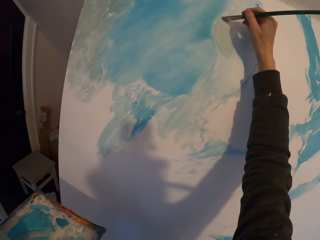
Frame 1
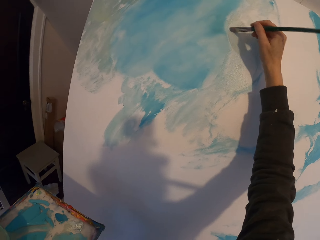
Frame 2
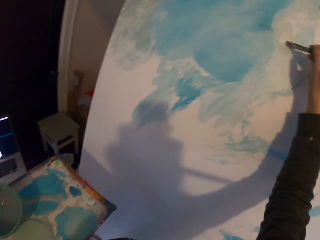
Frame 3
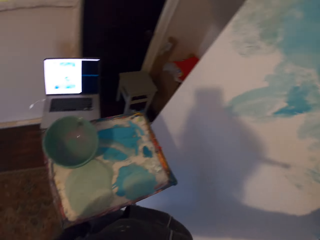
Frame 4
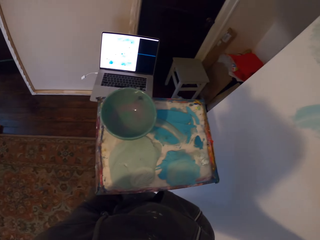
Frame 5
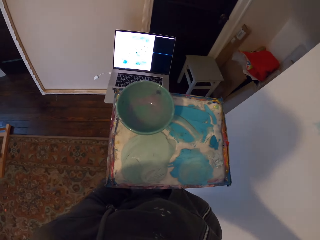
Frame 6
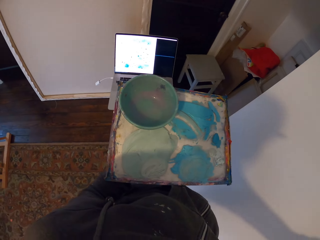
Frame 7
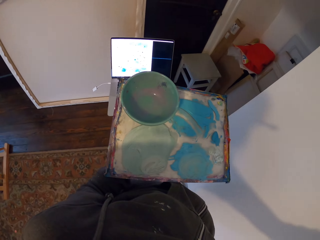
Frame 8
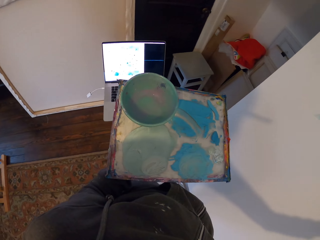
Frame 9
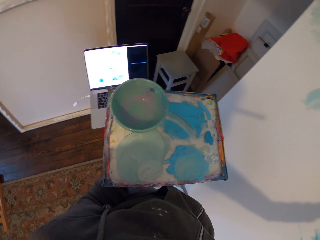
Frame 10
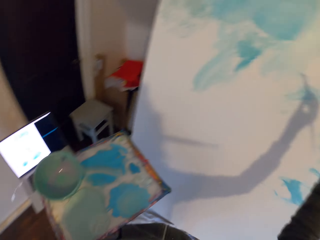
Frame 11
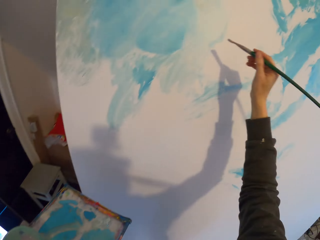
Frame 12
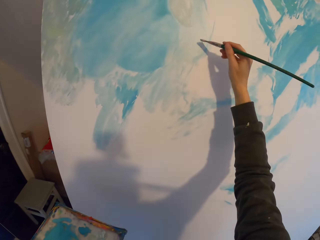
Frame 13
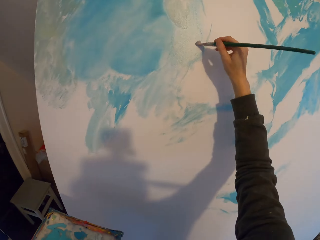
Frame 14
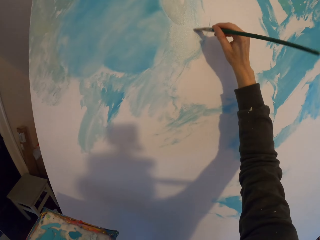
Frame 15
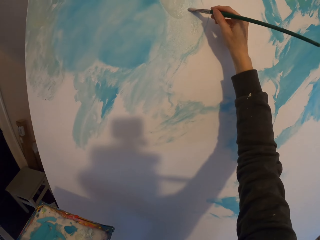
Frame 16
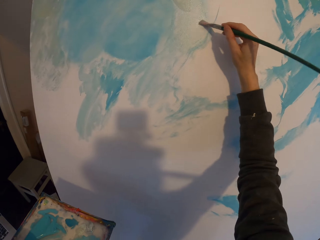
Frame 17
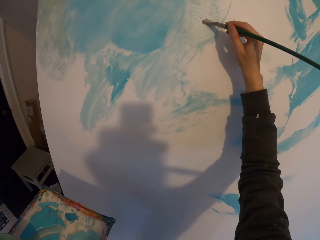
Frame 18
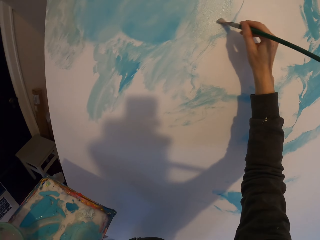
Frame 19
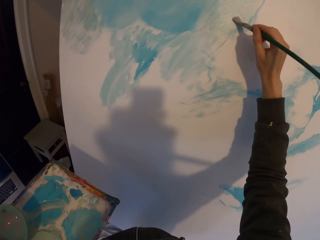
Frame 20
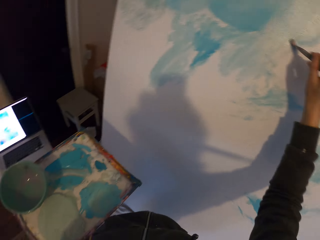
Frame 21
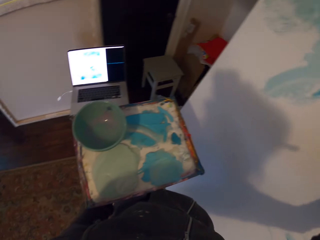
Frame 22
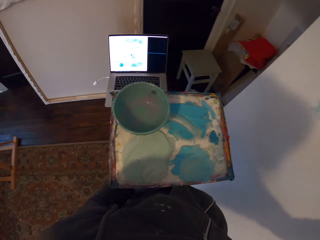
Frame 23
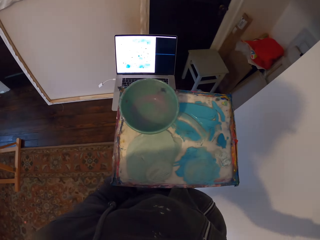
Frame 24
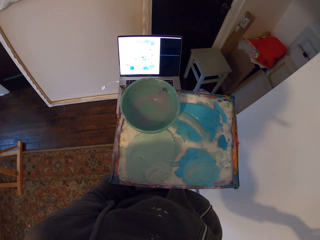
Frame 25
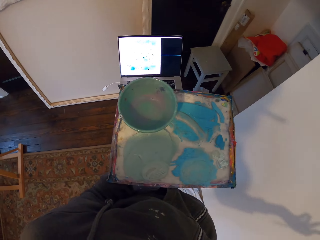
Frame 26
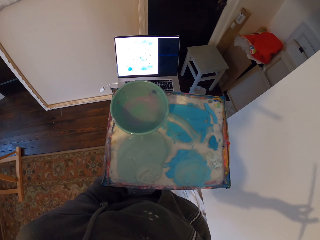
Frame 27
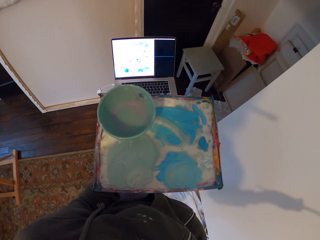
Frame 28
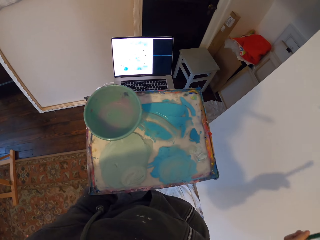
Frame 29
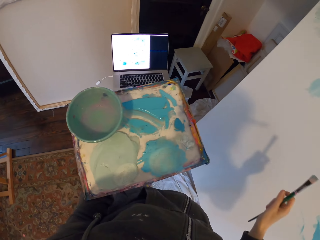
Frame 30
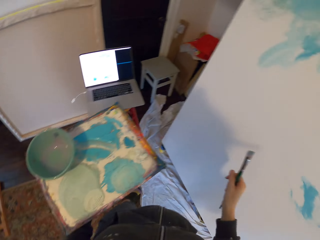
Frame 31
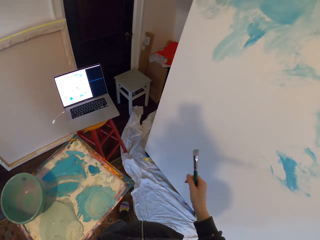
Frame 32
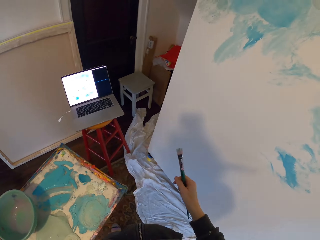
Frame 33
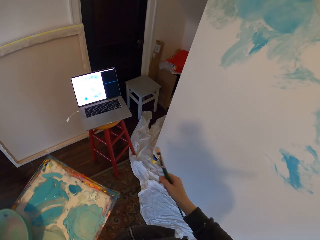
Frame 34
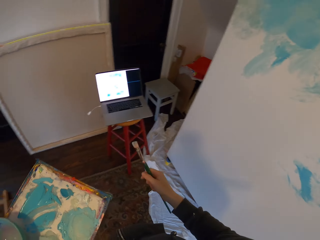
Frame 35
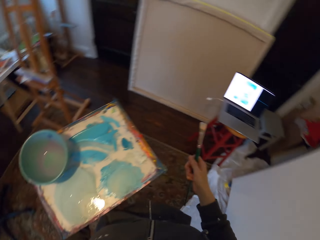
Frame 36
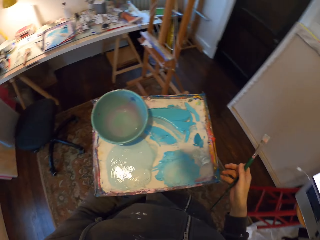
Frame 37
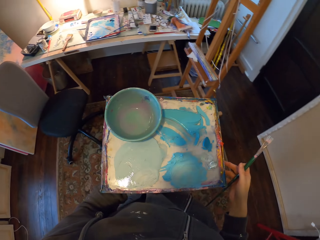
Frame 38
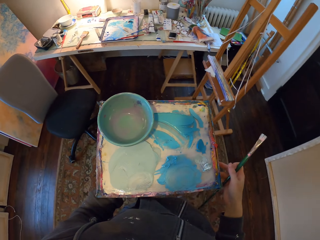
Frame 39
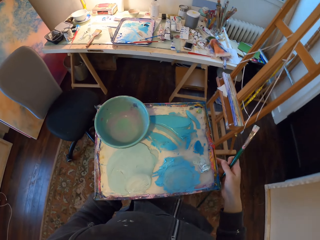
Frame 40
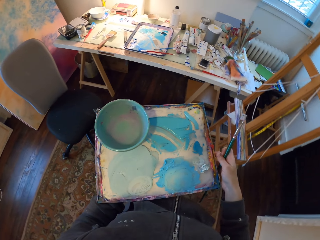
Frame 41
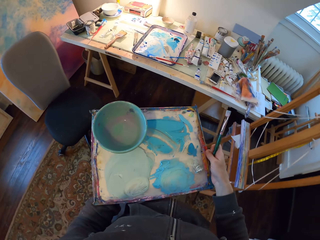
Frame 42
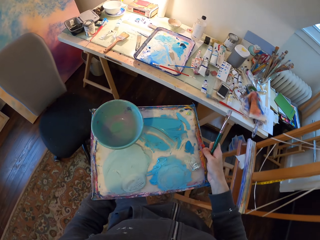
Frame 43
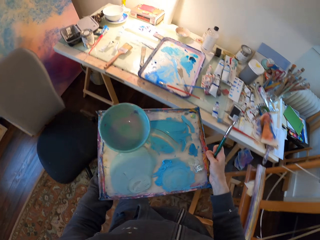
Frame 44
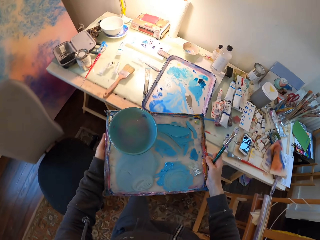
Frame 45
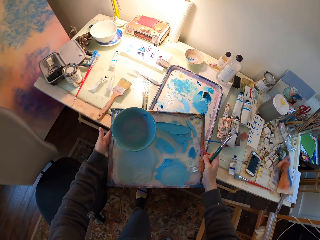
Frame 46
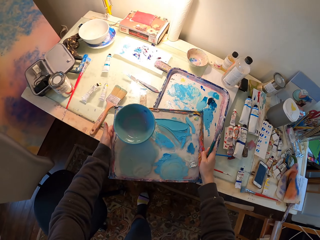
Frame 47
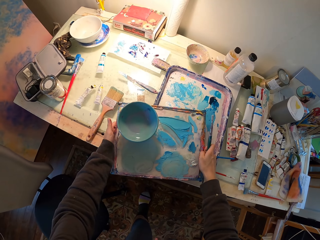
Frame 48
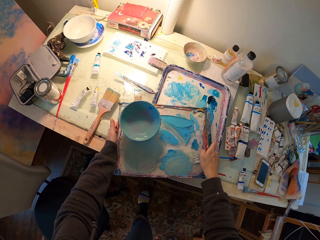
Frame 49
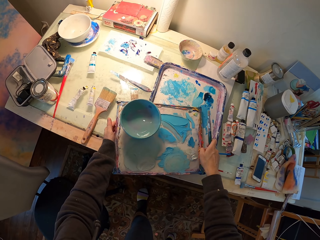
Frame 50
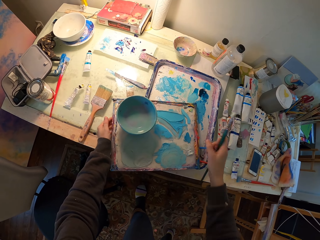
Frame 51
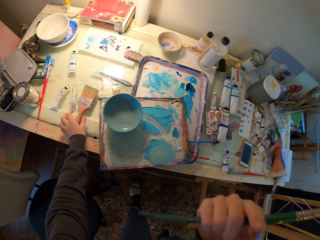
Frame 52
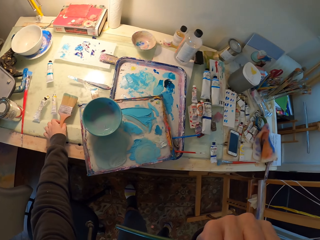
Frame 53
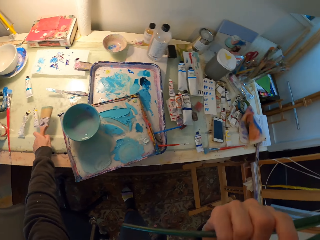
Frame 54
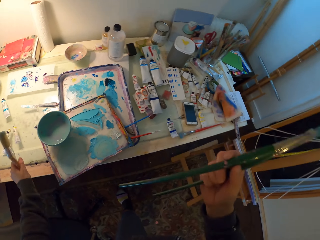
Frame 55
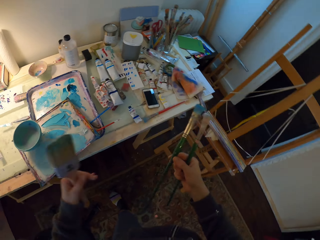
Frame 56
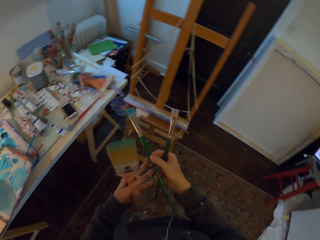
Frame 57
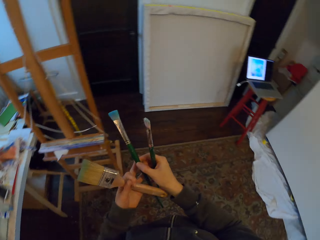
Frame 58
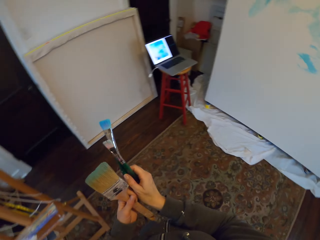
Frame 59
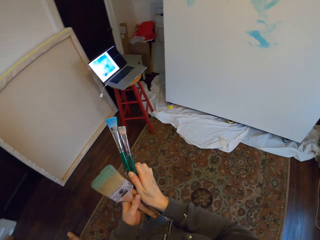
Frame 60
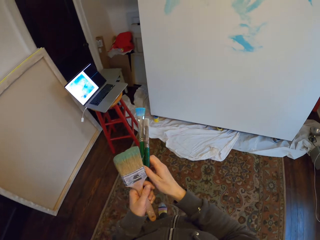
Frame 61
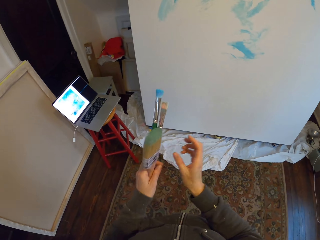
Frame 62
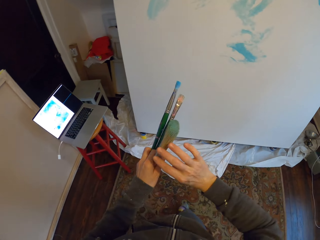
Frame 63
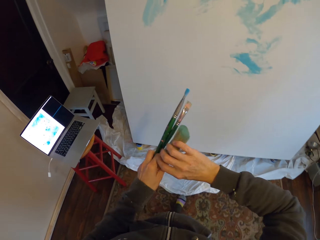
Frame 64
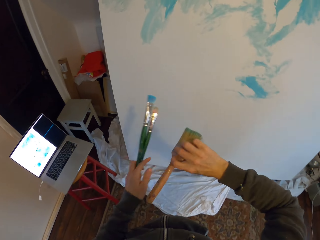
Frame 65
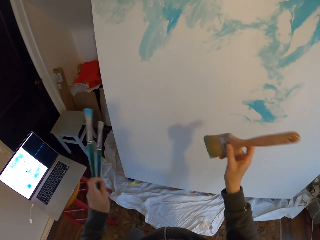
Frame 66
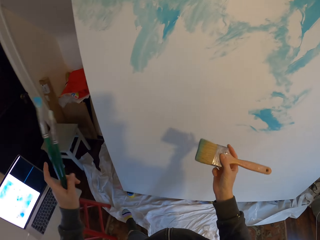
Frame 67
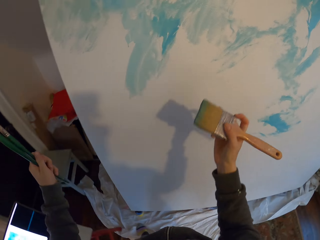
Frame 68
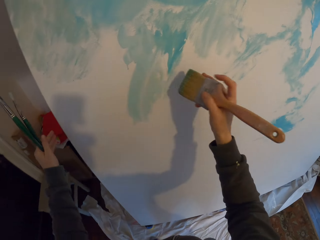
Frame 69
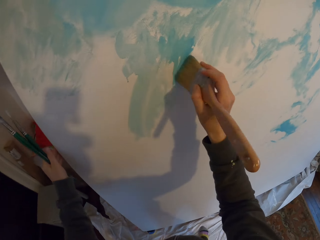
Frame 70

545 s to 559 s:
The camera wearer looks at the laptop. They draw the art on the board. They look at the laptop. They walk around the room. They place the board on the table. They take the paintbrush. They walk around the room.

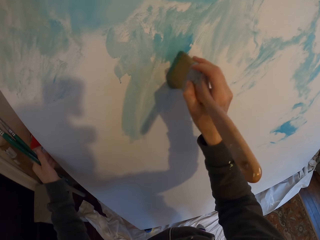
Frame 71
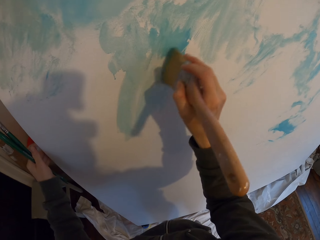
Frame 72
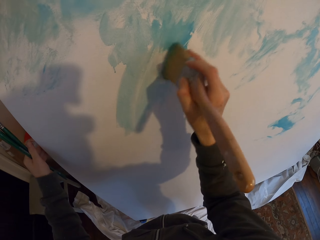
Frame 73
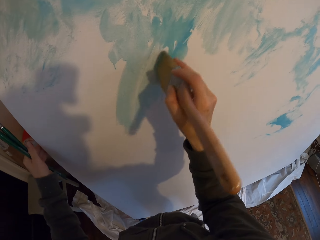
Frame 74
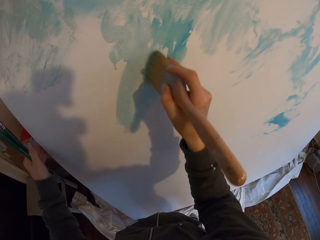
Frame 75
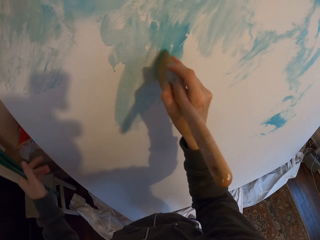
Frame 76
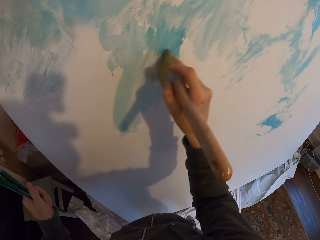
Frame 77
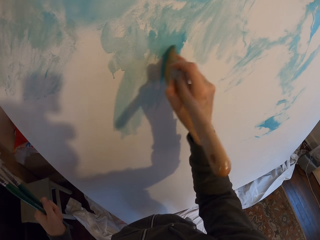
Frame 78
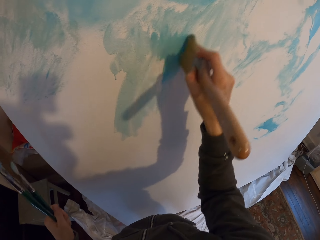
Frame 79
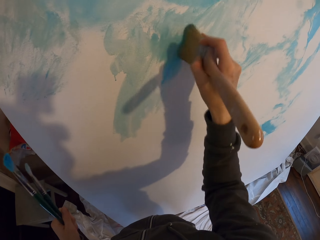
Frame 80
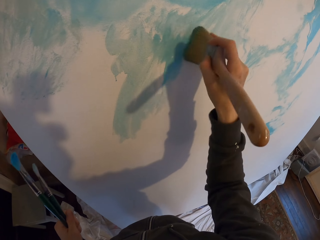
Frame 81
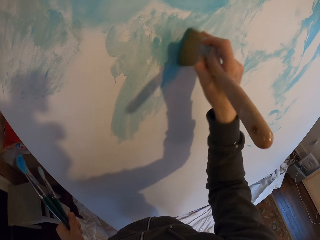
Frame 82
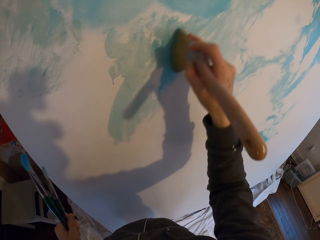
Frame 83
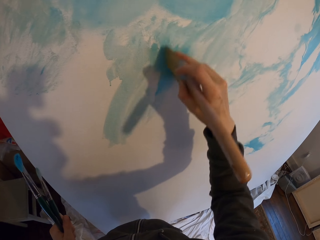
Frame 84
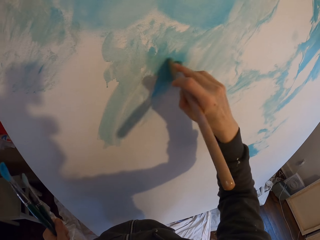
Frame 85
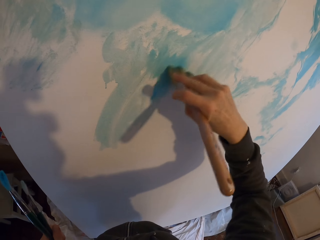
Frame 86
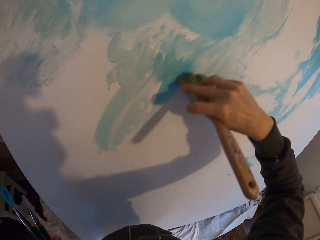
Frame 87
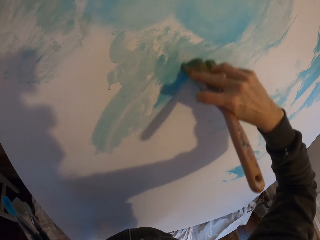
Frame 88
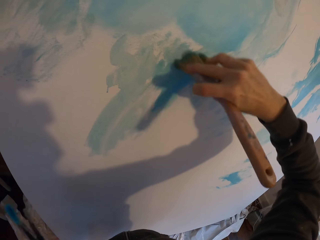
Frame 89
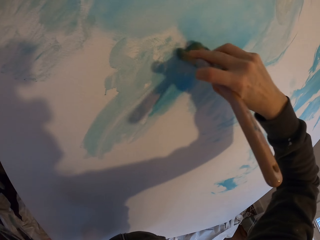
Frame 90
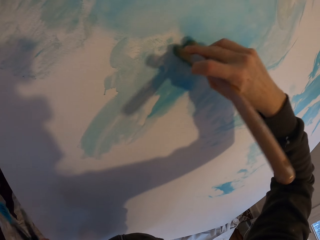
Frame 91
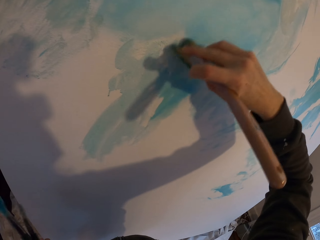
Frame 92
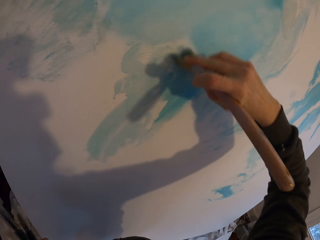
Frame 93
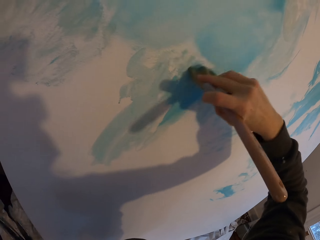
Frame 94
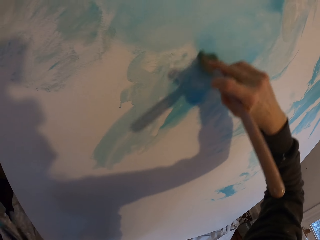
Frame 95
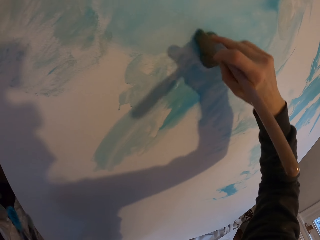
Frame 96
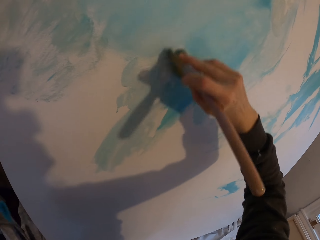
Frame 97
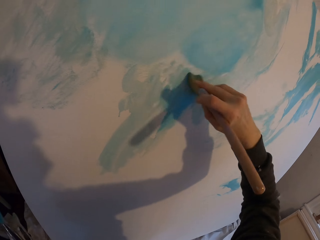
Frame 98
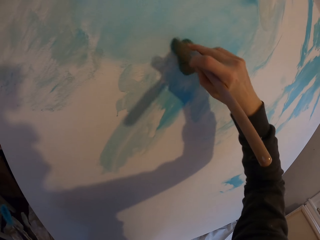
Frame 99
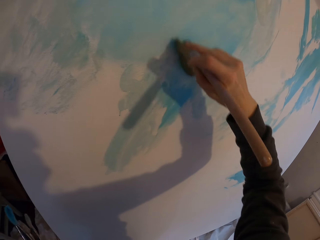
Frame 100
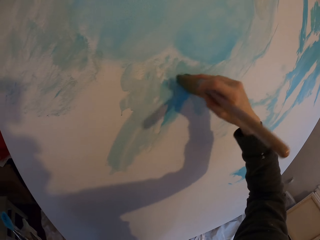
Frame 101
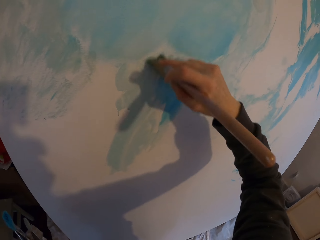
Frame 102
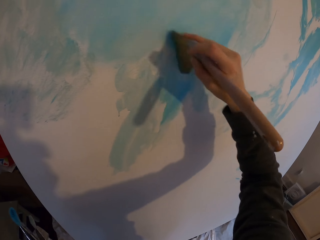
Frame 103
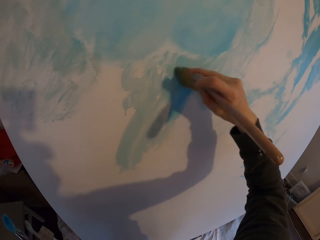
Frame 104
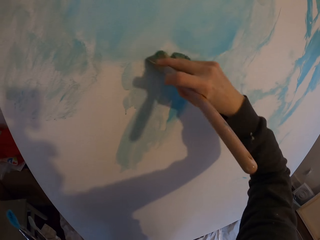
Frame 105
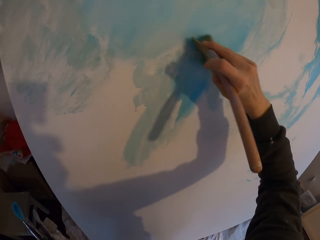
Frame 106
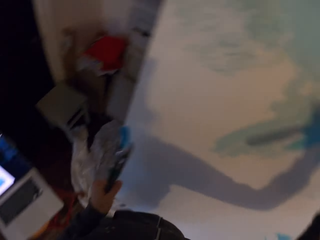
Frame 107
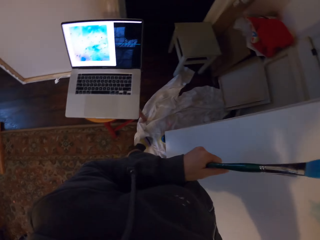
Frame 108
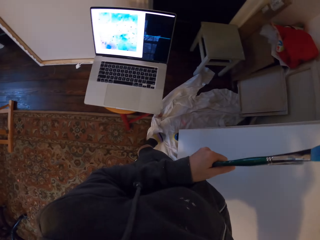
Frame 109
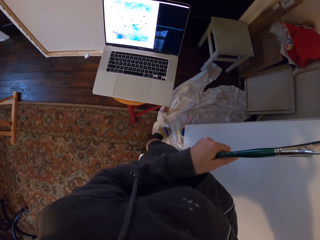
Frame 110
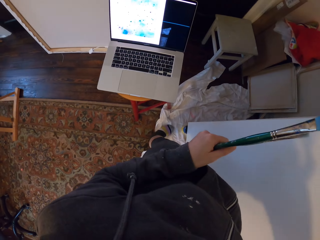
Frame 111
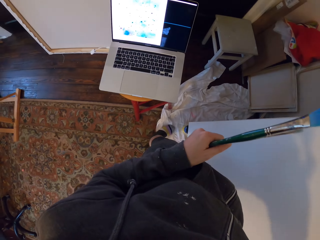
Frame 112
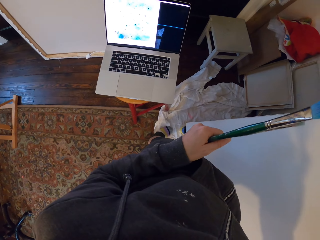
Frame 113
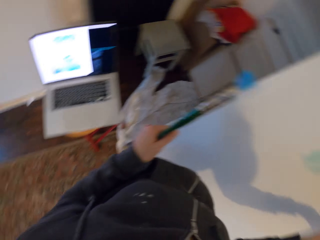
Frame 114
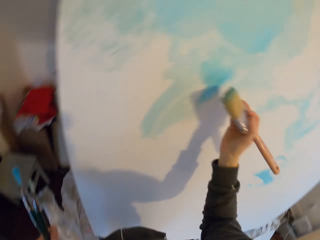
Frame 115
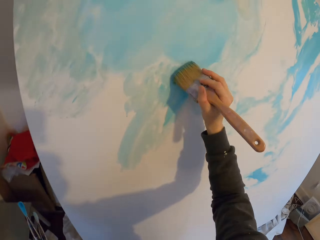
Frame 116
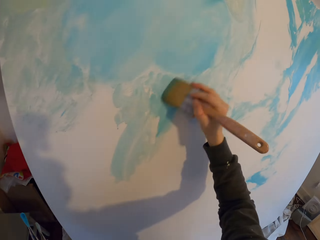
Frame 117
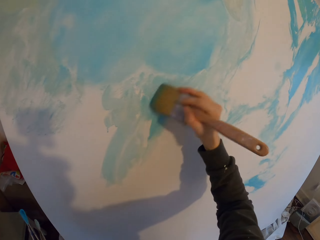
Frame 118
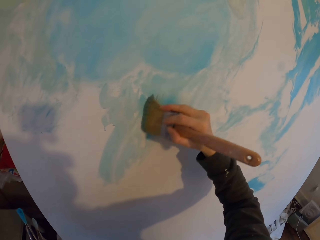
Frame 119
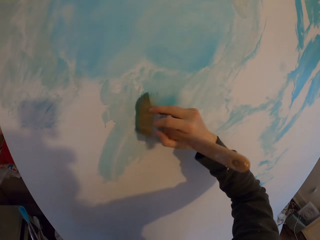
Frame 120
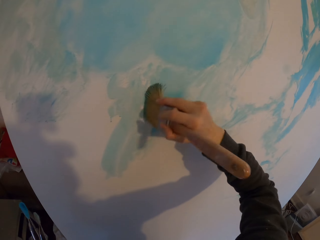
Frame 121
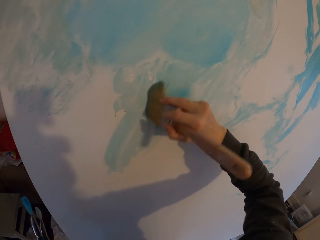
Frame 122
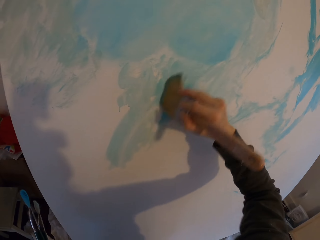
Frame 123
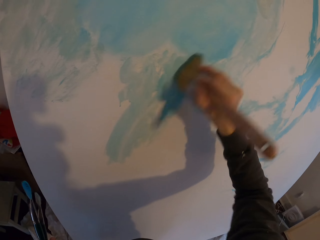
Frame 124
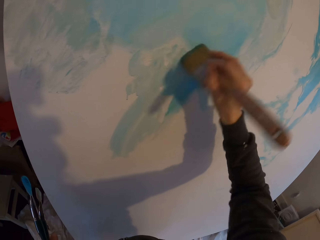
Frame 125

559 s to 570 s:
The camera wearer paints the board. They look at the laptop. They paint the board.
